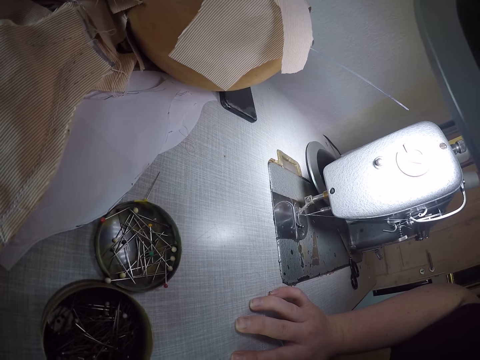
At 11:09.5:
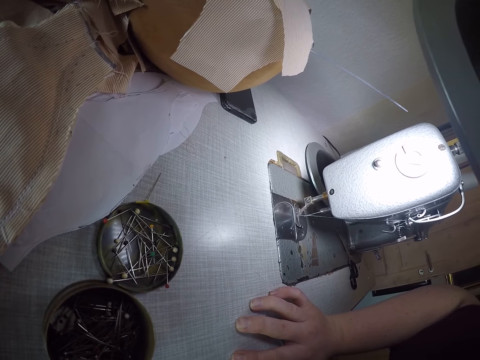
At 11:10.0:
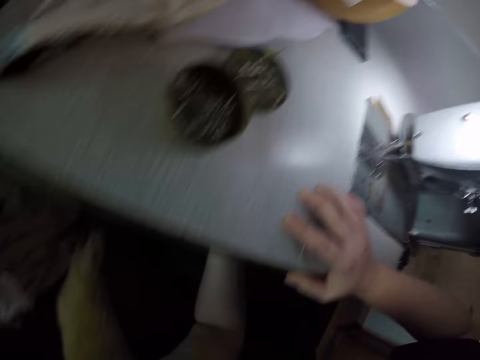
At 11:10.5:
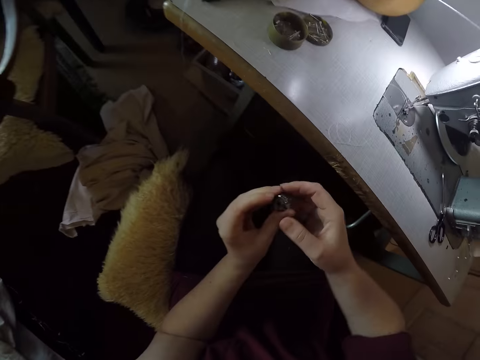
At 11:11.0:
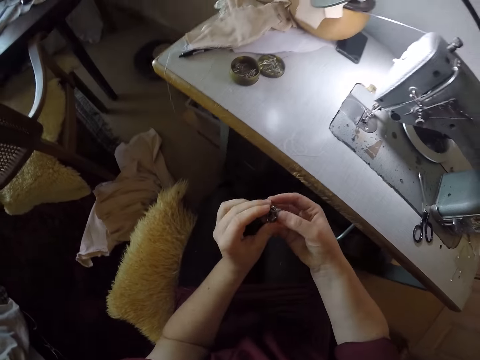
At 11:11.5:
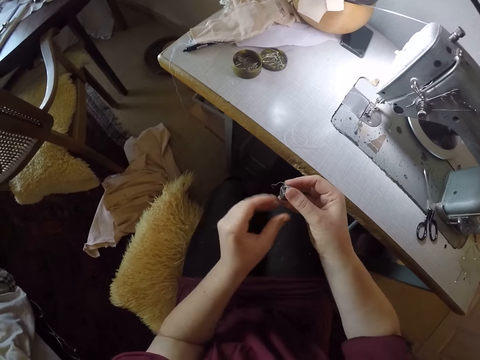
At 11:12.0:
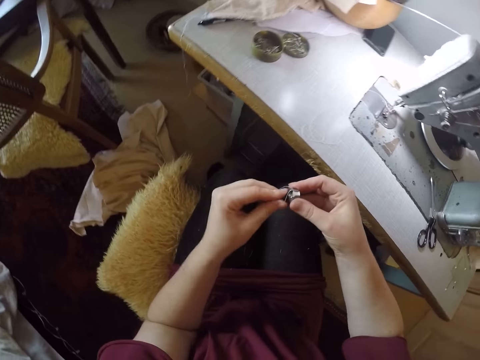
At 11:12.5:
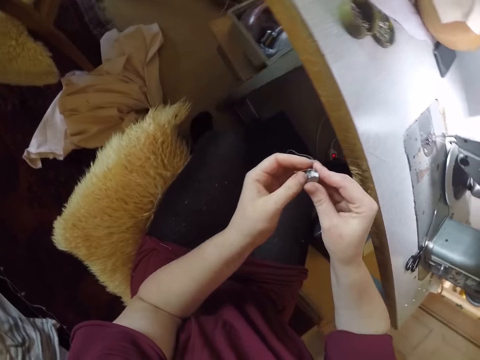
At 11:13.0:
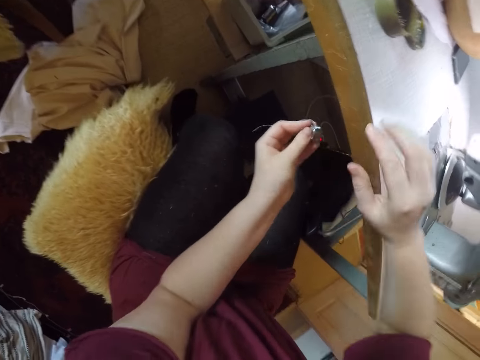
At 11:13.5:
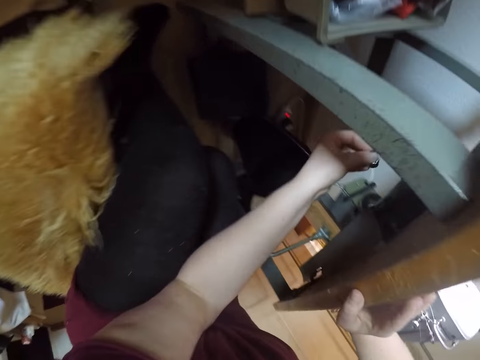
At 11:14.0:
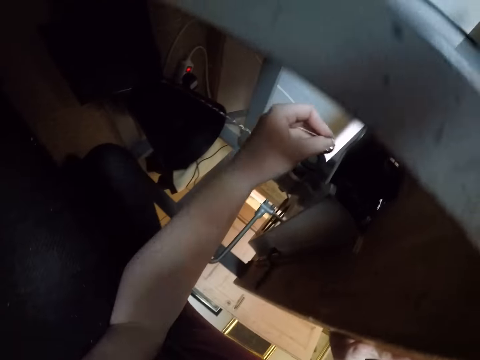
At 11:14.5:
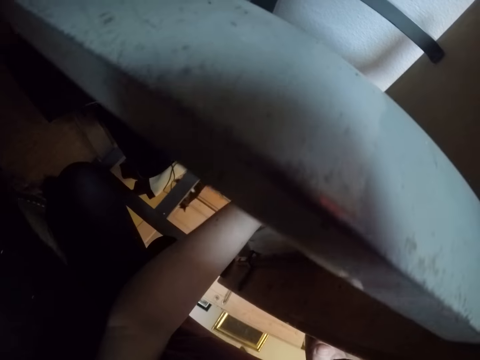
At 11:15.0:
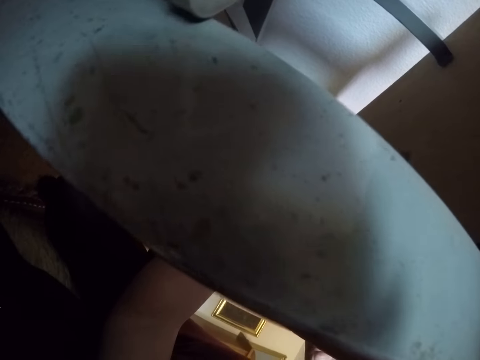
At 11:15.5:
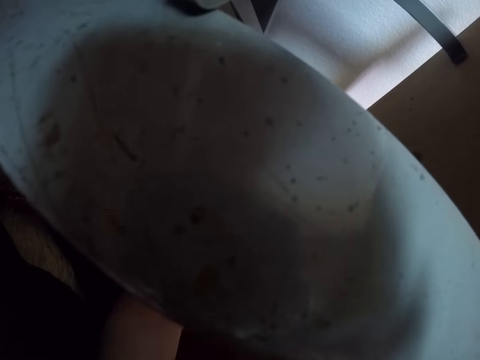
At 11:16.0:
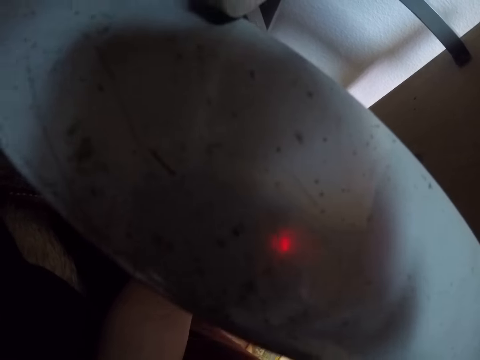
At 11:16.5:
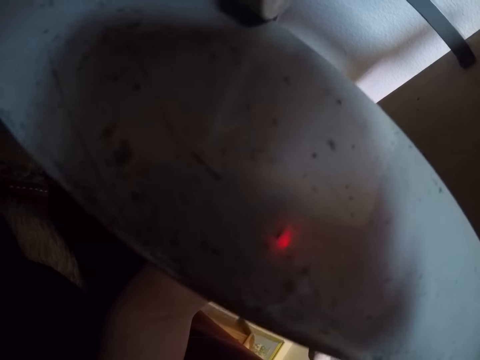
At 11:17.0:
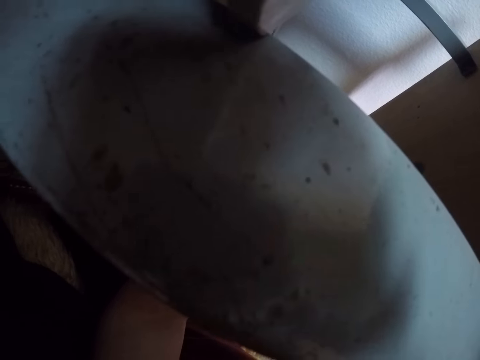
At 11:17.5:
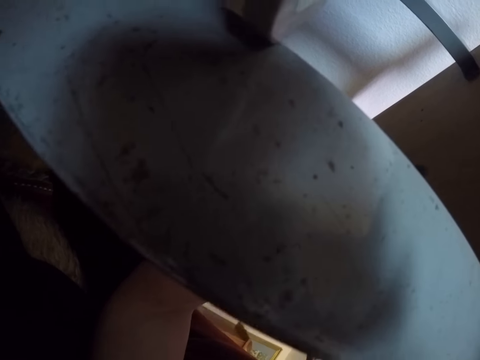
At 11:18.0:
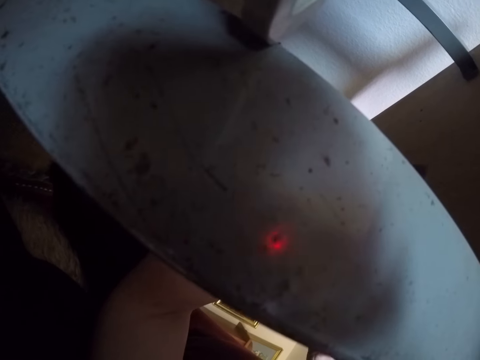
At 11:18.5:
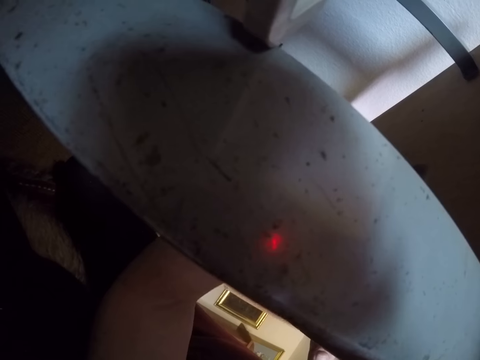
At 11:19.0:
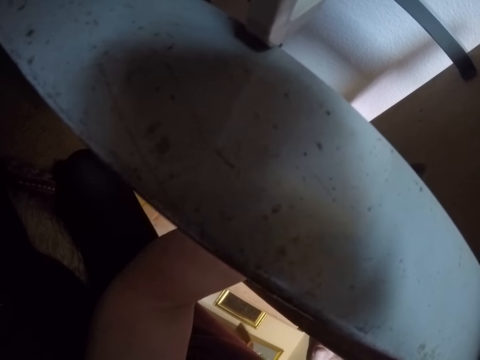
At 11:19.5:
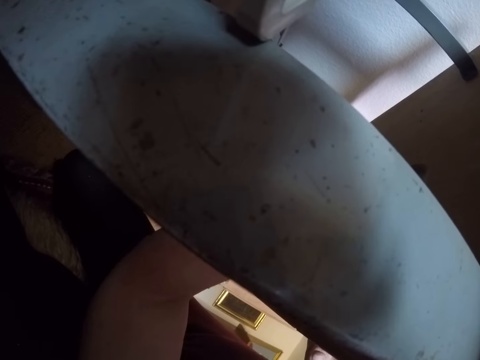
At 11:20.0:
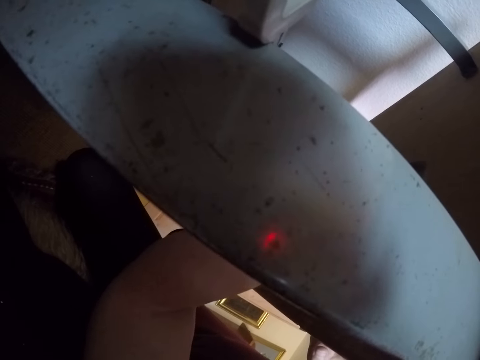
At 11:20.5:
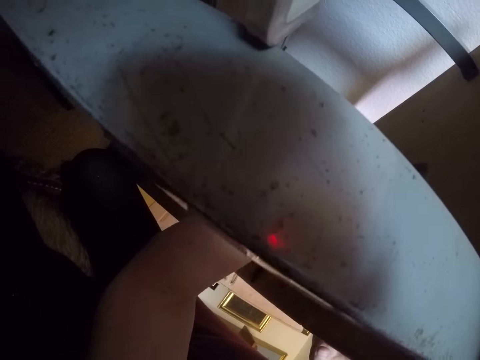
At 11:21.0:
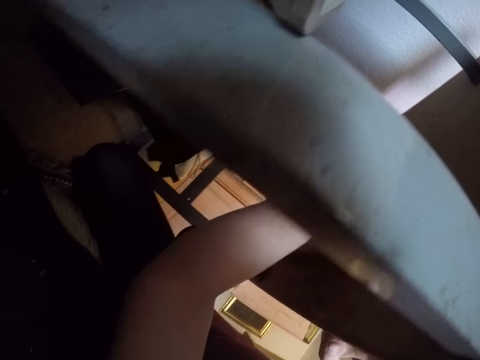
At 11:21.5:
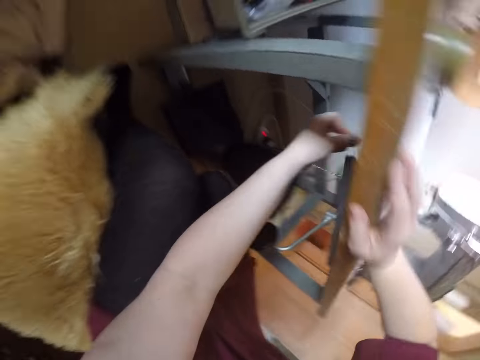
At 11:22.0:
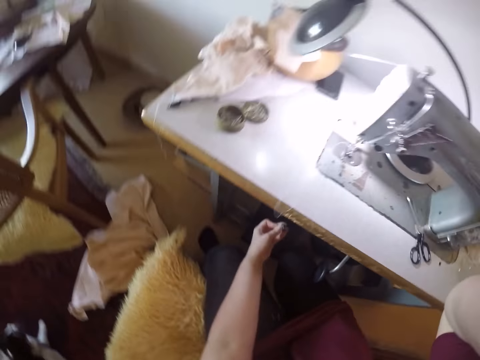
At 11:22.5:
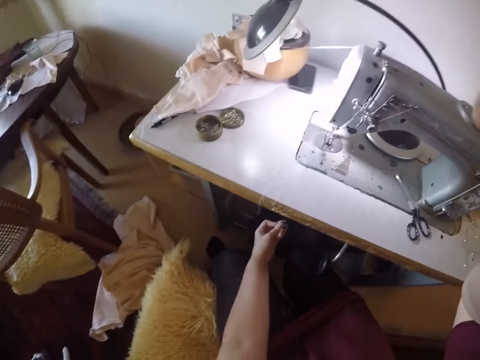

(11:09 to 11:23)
The camera wearer holds the bobbin. She removes the bobbin under the sewing machine. She adjusts the bobbin in her hands. She puts the bobbin under the sewing machine. She adjusts the camera.
